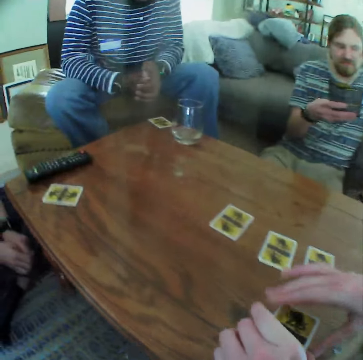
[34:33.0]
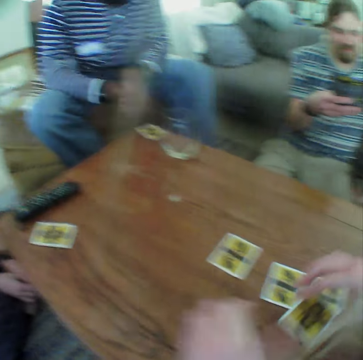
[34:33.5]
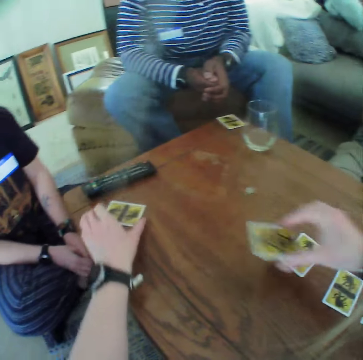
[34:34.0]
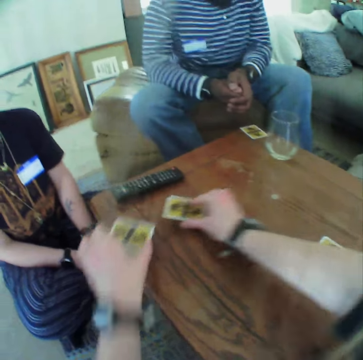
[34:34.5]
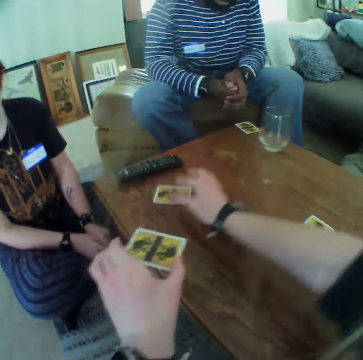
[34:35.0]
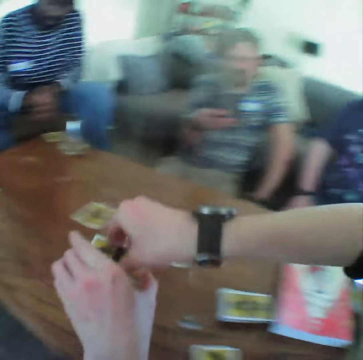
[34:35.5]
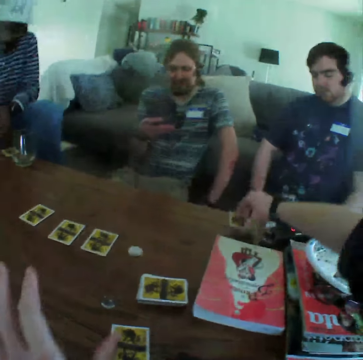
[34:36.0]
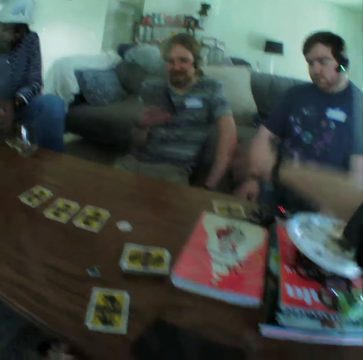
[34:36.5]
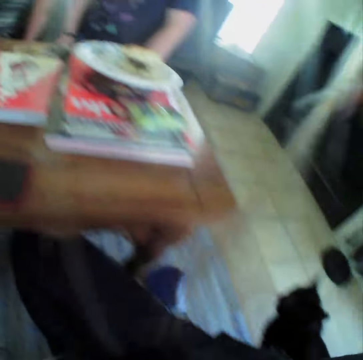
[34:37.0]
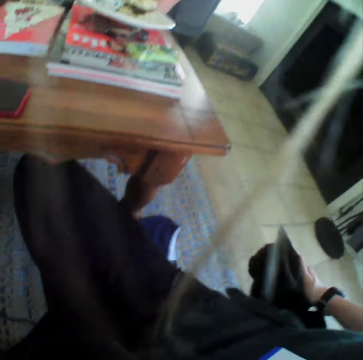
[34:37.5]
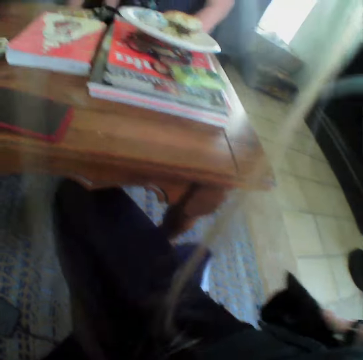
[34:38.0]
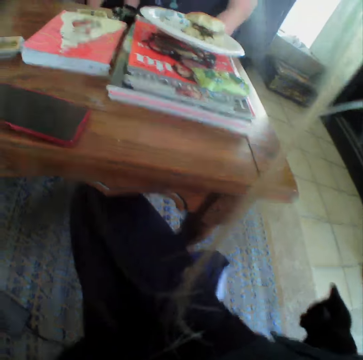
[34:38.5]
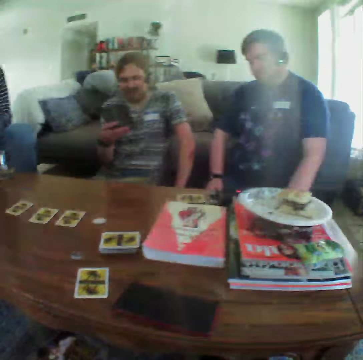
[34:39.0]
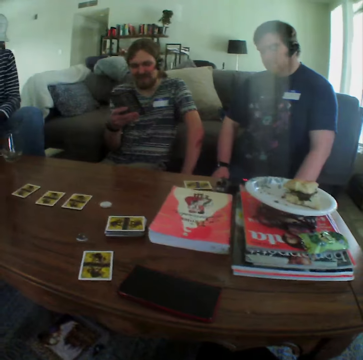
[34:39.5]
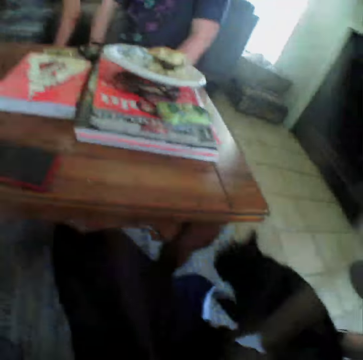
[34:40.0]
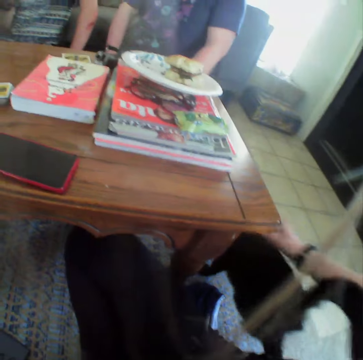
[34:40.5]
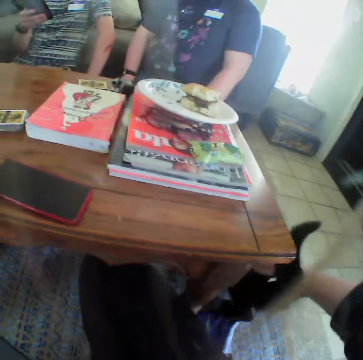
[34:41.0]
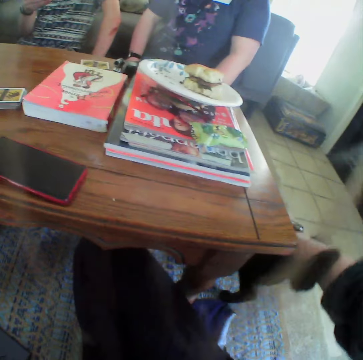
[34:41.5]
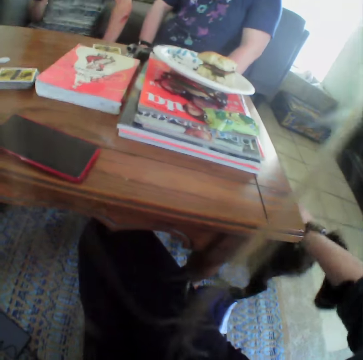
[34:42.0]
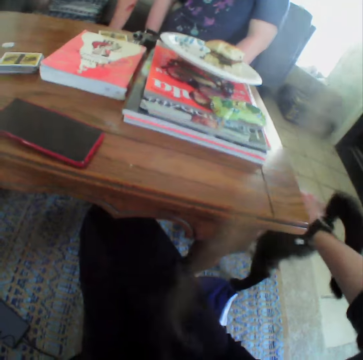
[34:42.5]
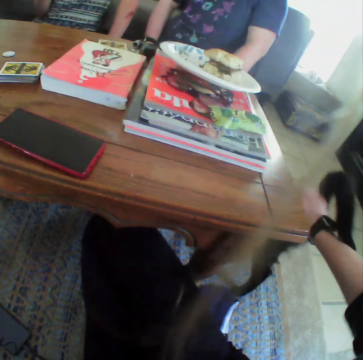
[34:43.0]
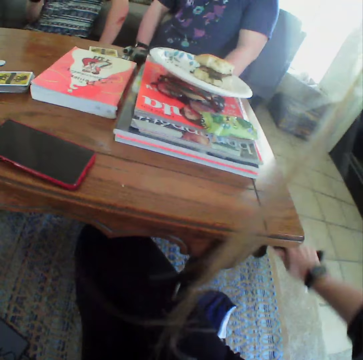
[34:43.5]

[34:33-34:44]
The camera wearer exchanges cards. They touch the dog. They play with the cat.

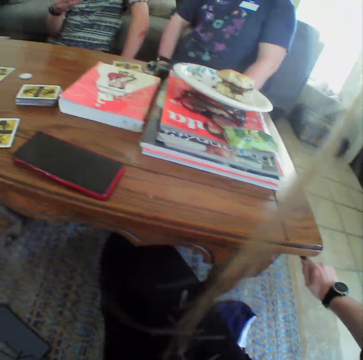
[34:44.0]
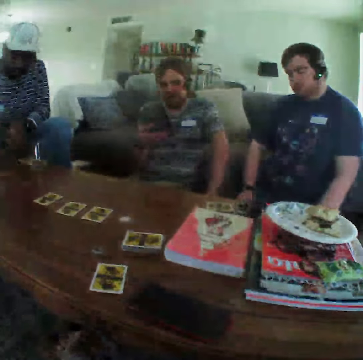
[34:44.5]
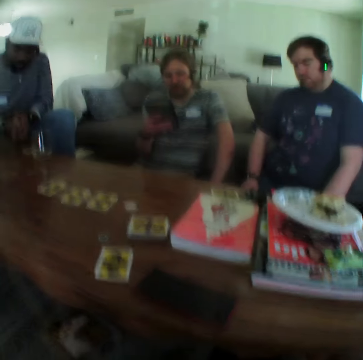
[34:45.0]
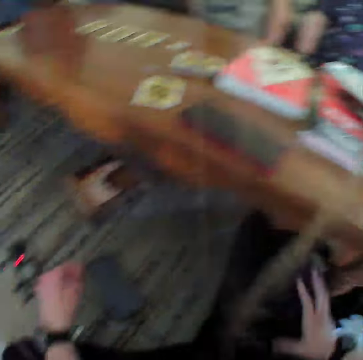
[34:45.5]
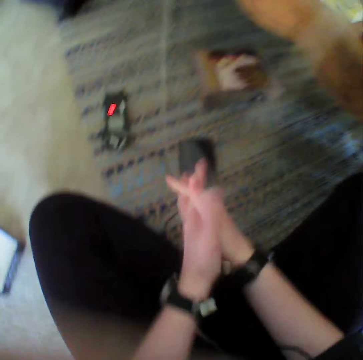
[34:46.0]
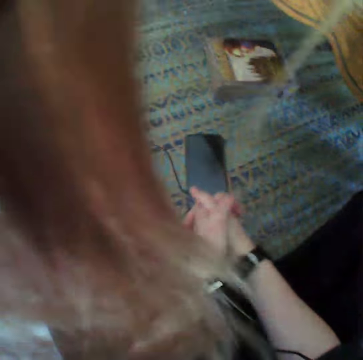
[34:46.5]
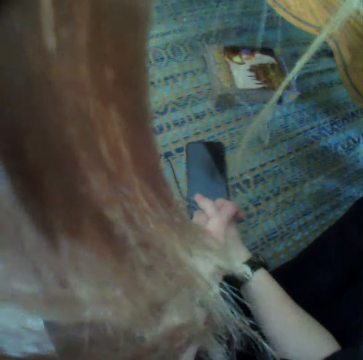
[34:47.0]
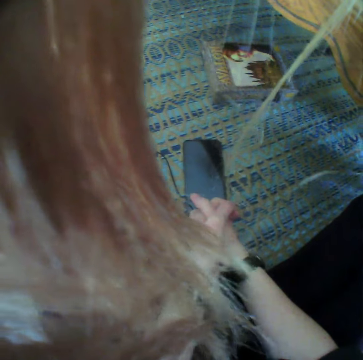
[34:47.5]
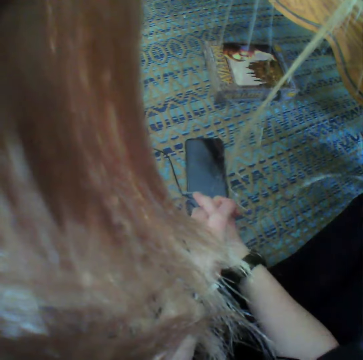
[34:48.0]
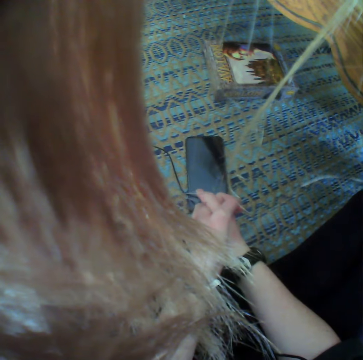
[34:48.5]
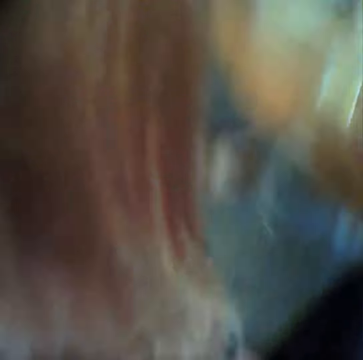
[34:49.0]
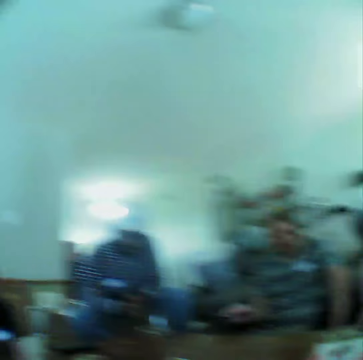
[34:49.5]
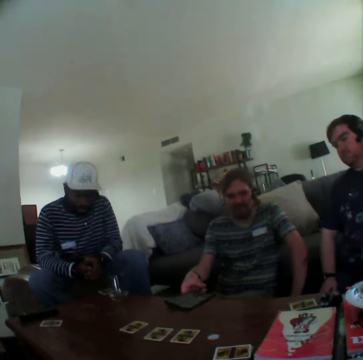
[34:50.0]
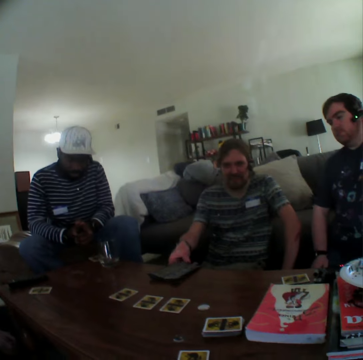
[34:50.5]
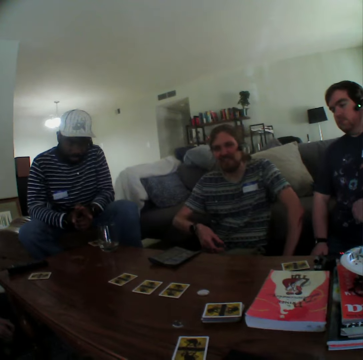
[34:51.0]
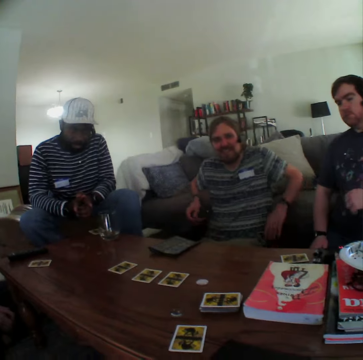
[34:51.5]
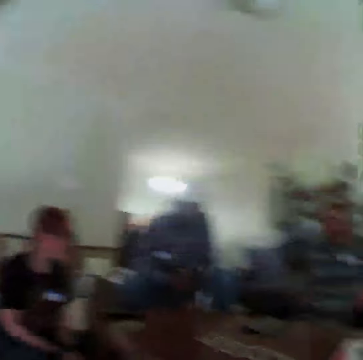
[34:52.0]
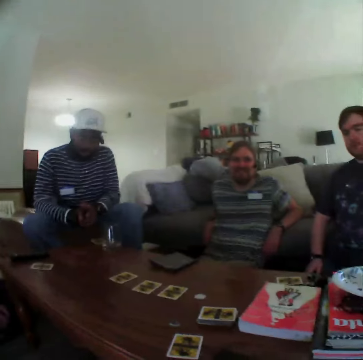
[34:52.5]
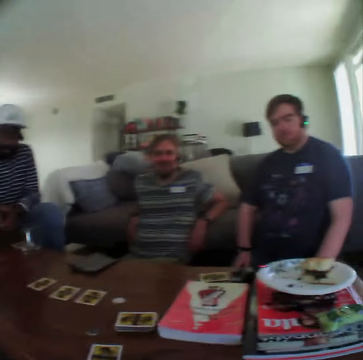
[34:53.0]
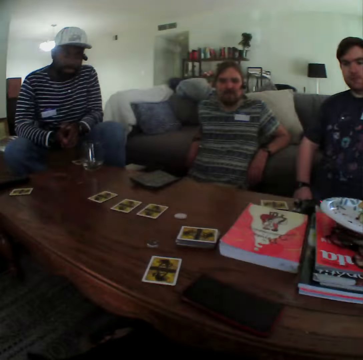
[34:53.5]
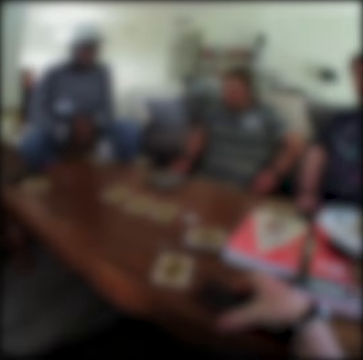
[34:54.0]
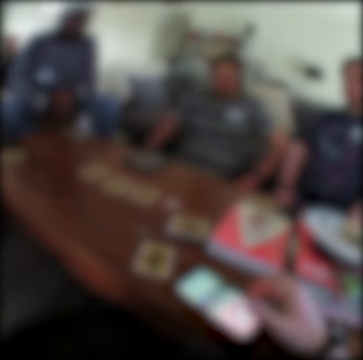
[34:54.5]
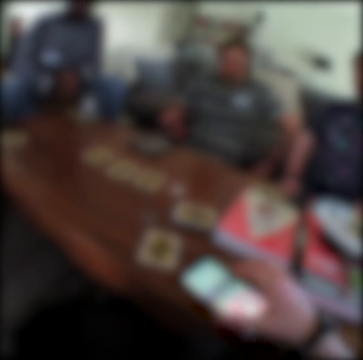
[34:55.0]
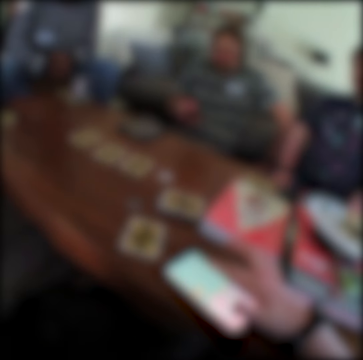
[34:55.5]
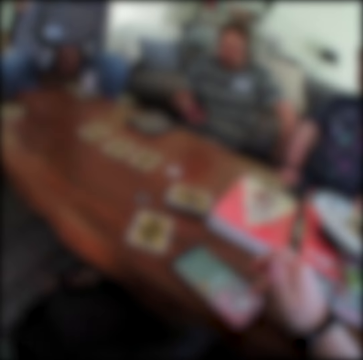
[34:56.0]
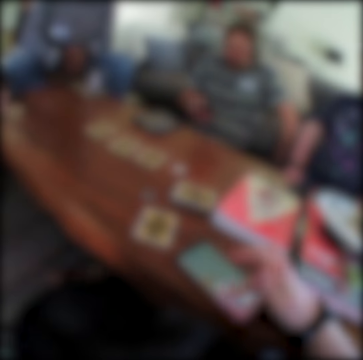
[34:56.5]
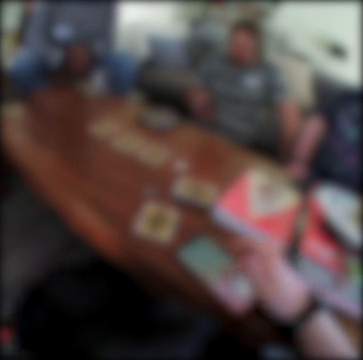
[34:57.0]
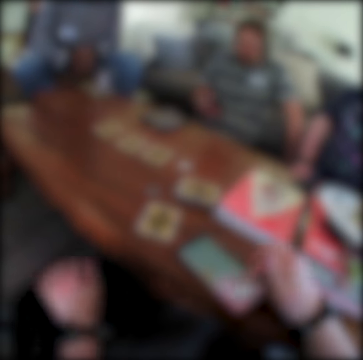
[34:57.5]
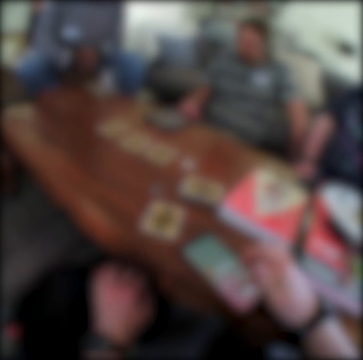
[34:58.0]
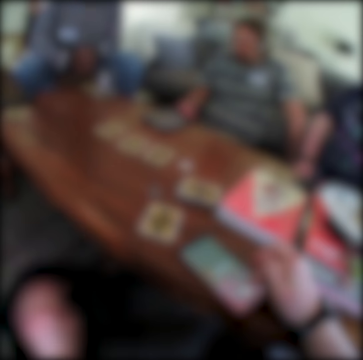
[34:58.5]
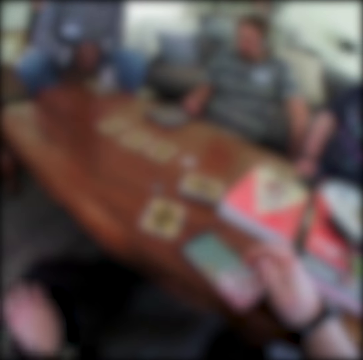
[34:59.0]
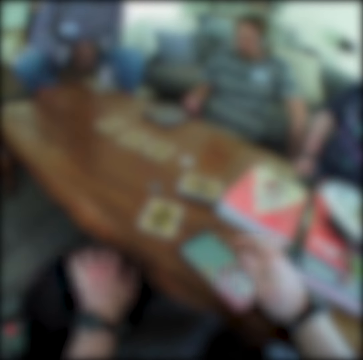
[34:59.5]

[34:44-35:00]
The camera wearer moves the hand on the knee and puts both hands together. A person puts the paper on the table. Another person touches the shirt and moves the hand on the seat. The first person takes the phone. The camera wearer uses the phone. The first person uses the phone. The camera wearer touches the dog.

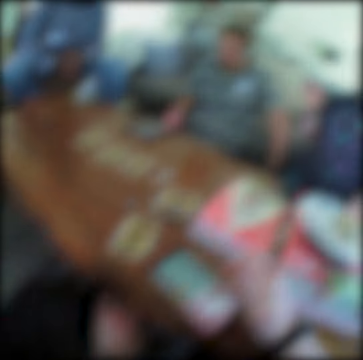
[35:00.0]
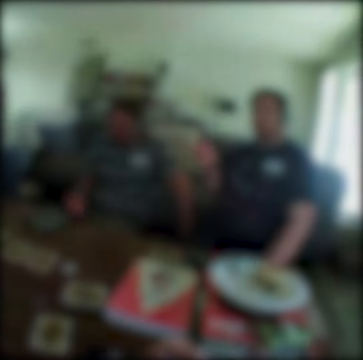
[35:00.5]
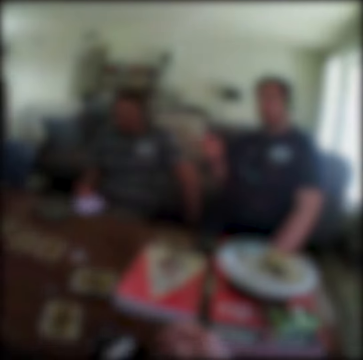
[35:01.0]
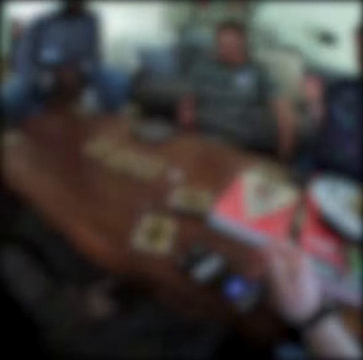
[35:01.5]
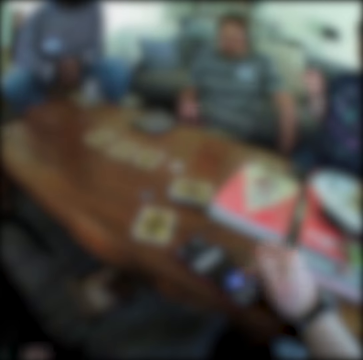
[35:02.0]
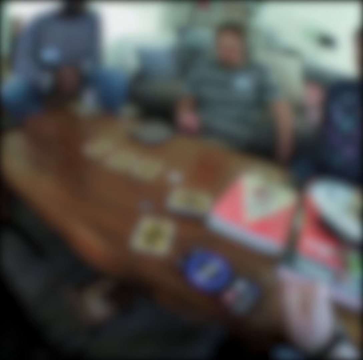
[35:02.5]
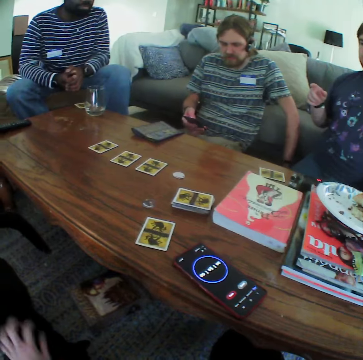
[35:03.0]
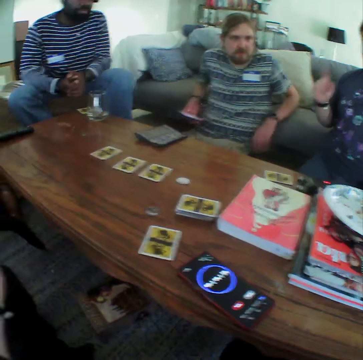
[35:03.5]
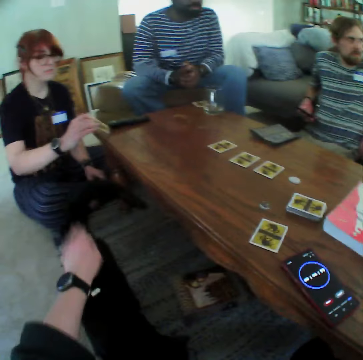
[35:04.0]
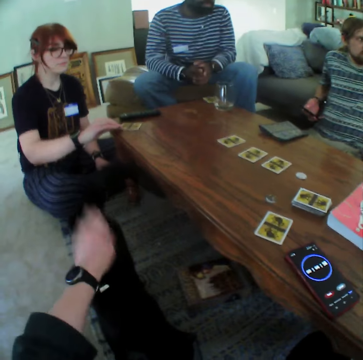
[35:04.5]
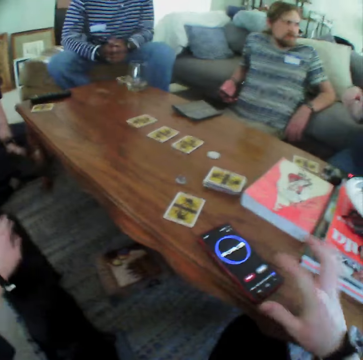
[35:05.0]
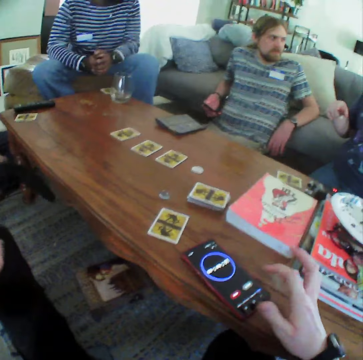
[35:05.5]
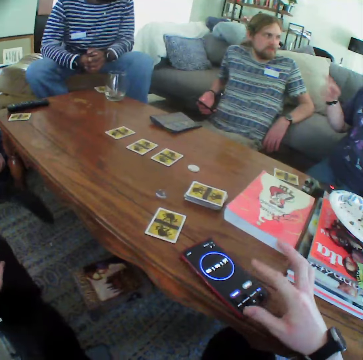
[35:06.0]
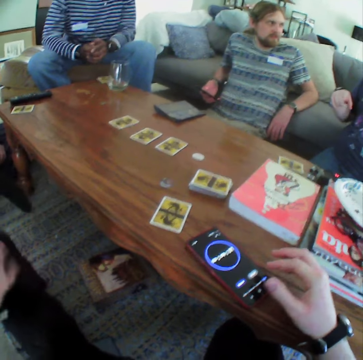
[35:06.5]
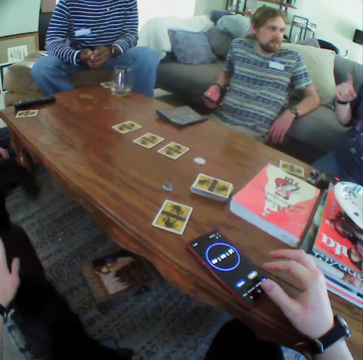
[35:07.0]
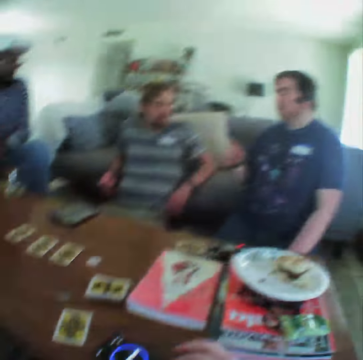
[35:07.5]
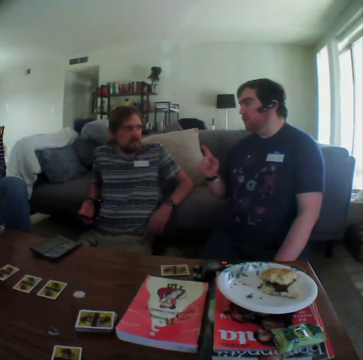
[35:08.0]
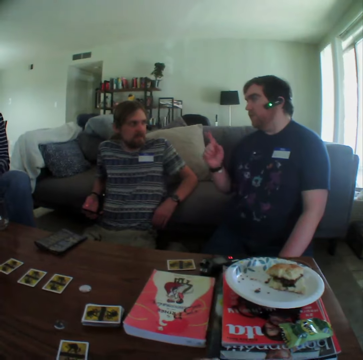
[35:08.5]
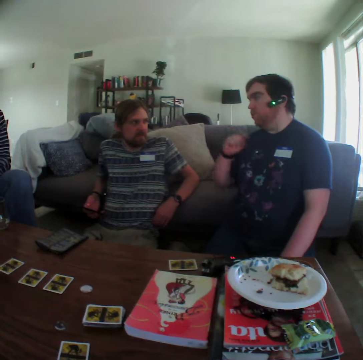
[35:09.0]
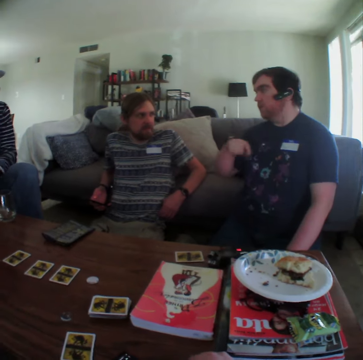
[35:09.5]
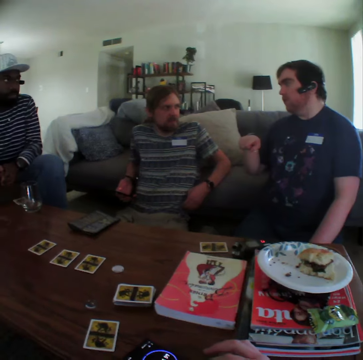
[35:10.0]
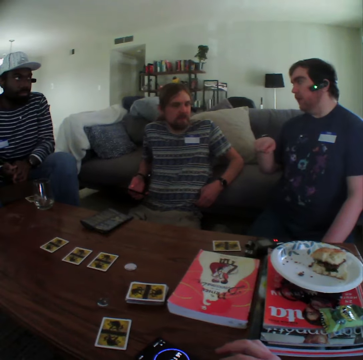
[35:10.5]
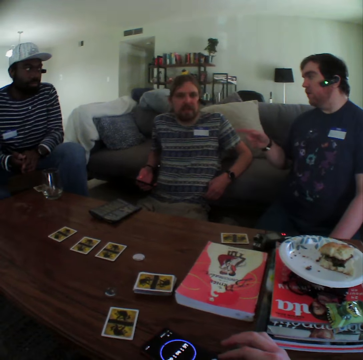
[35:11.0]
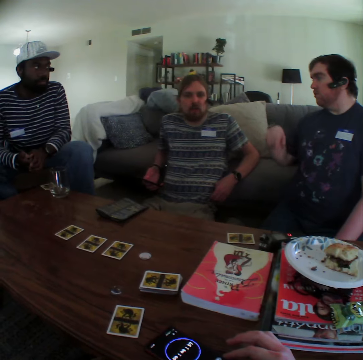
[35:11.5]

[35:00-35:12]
A person moves the hand speaking to a colleague. The camera wearer pats the cat on the back. Another person puts the card on the table.
